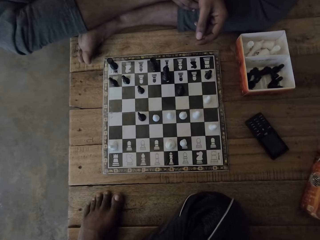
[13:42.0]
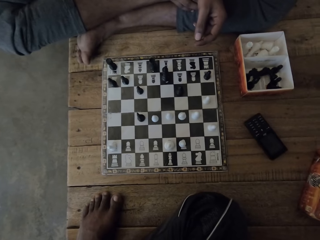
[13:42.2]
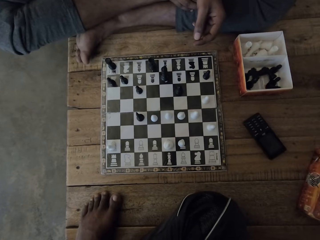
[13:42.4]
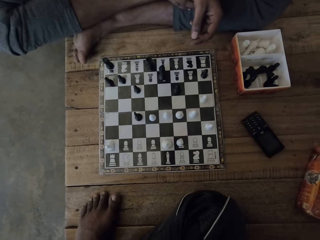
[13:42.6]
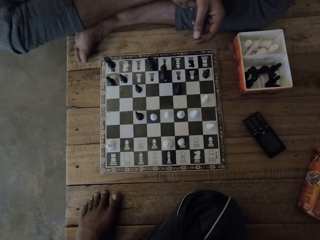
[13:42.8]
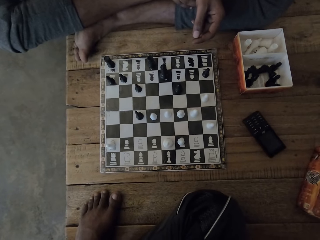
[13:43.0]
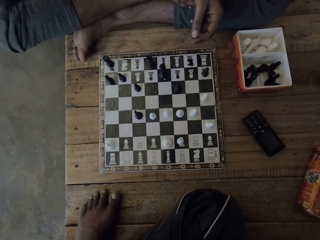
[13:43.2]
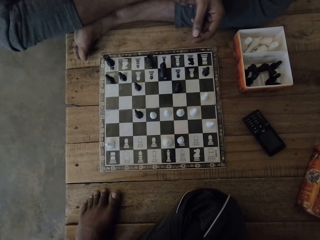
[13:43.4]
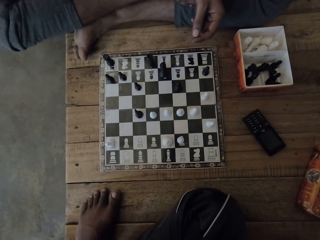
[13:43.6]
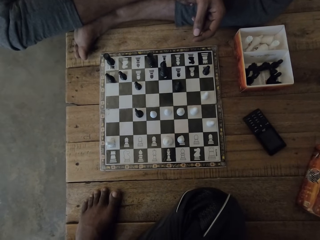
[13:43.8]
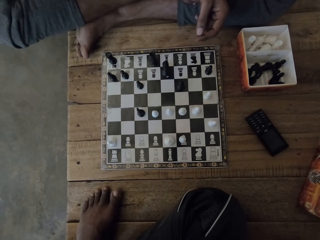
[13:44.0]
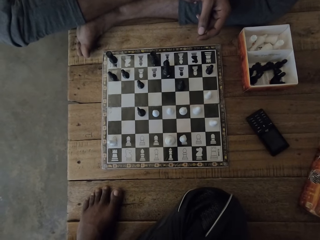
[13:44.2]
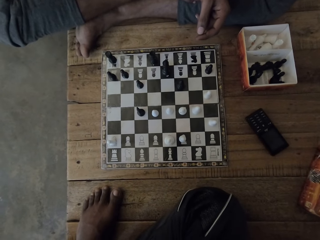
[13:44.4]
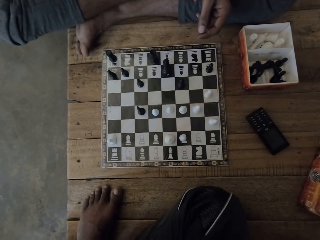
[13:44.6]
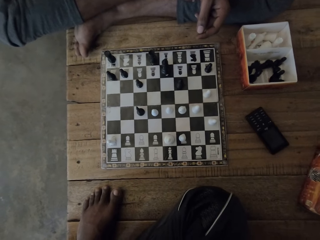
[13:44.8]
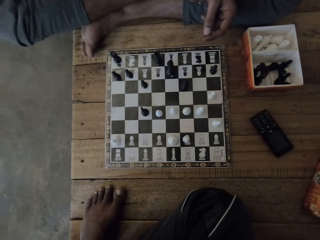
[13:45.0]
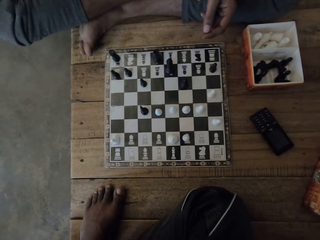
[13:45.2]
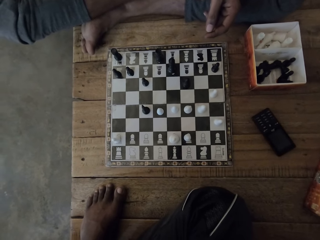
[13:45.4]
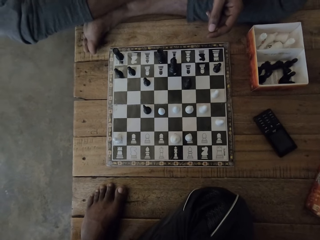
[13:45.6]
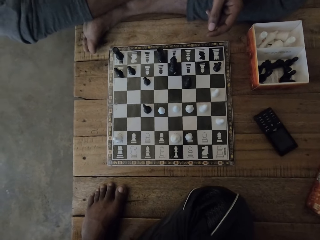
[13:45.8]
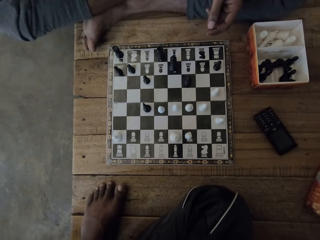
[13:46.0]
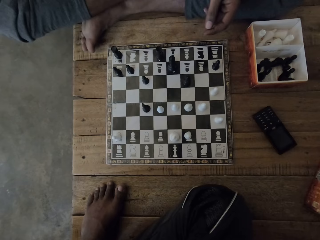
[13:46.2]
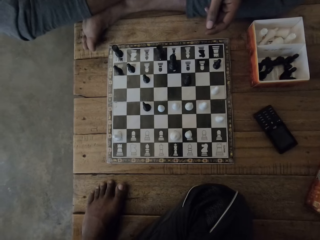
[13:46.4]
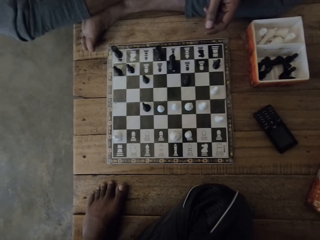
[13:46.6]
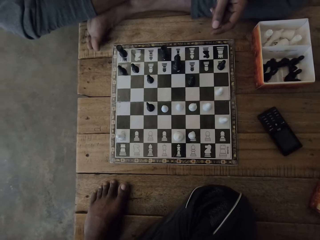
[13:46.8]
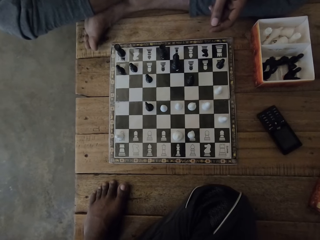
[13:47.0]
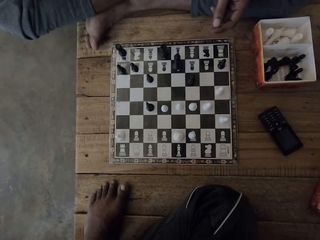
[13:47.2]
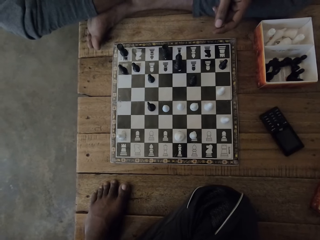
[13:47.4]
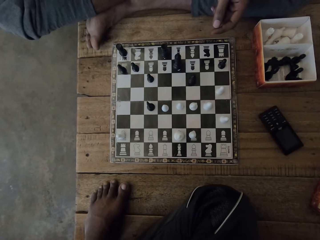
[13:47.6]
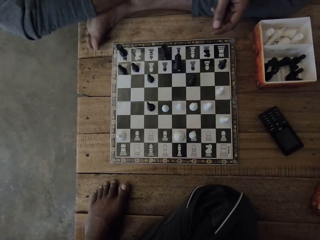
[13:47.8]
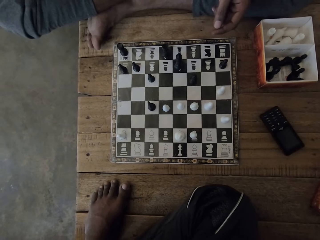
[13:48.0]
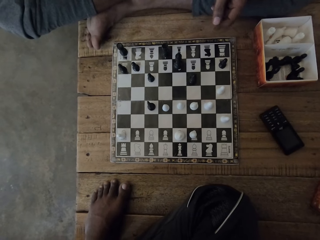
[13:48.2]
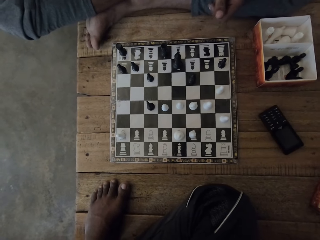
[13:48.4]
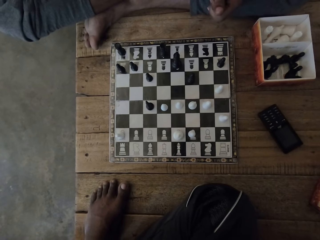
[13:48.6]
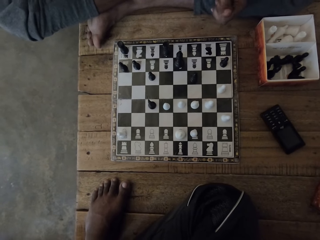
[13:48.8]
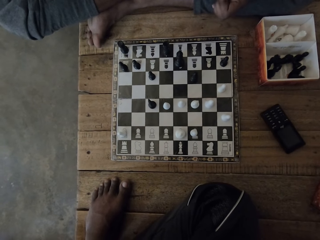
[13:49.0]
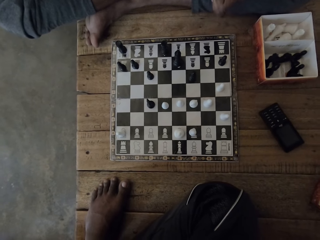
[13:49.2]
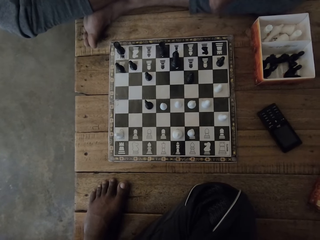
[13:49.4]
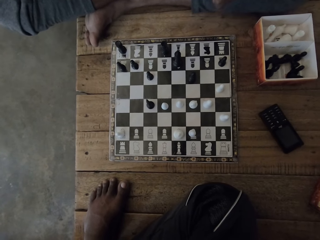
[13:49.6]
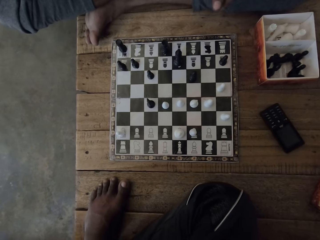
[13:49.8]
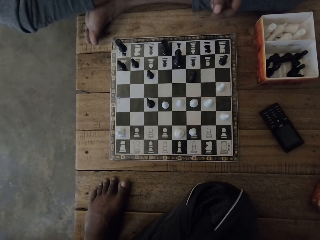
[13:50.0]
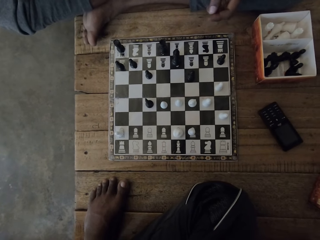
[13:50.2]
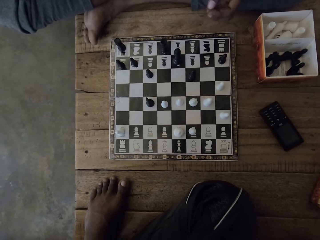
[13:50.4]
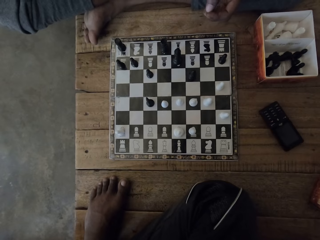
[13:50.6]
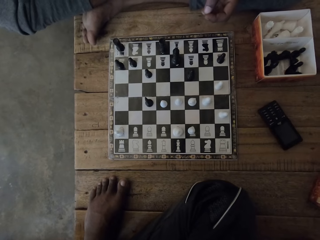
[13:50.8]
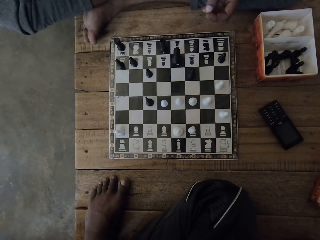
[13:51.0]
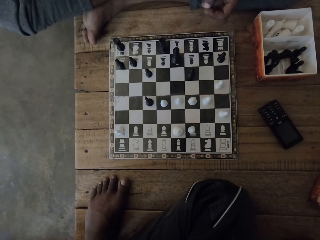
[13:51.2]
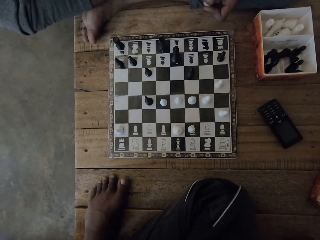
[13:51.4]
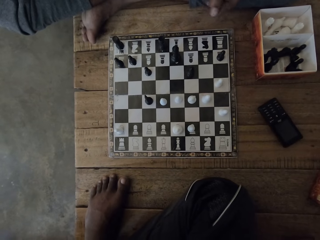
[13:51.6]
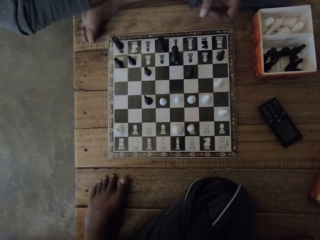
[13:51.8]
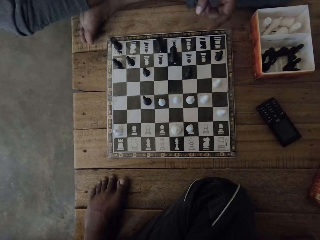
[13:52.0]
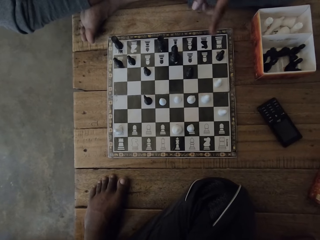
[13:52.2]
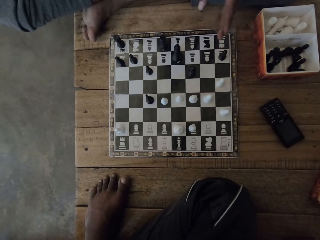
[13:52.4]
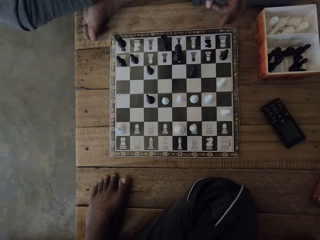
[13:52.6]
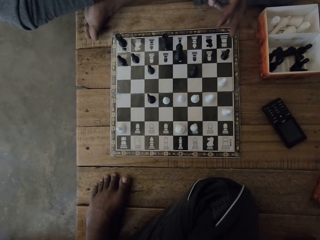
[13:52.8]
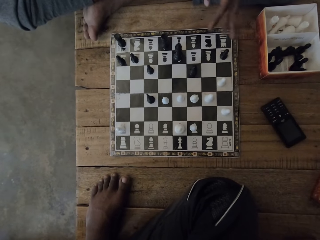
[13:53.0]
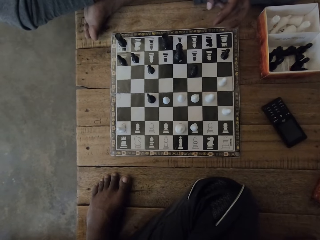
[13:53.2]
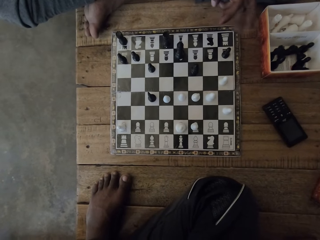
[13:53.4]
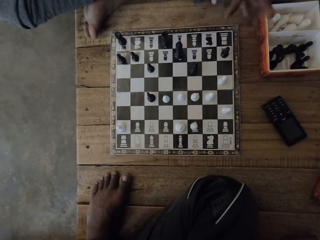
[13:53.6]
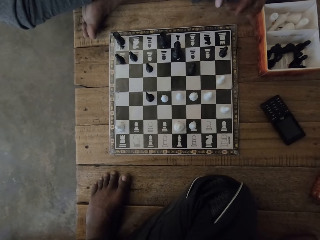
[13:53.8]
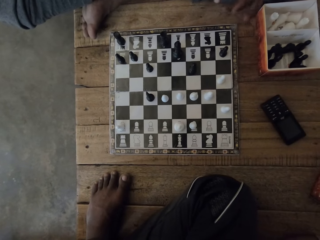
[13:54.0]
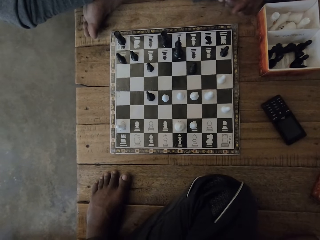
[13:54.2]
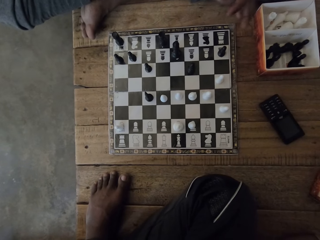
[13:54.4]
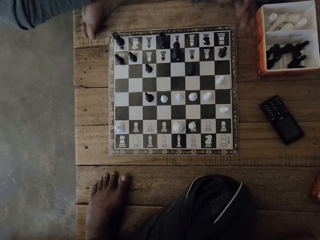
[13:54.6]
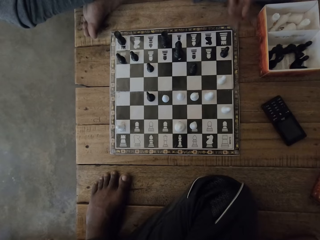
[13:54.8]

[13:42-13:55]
A person shakes a leg. The camera wearer looks around. The person stretches fingers.

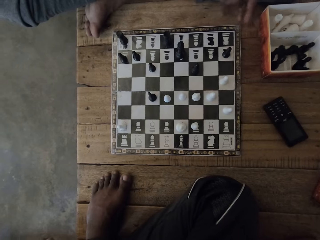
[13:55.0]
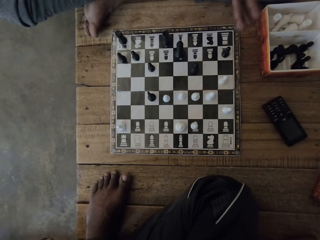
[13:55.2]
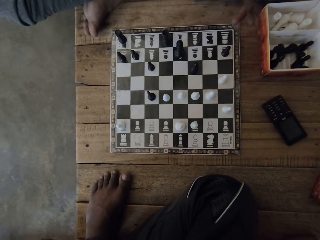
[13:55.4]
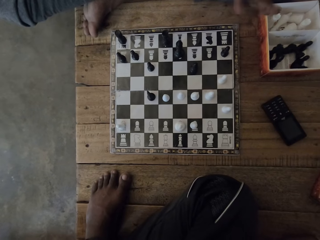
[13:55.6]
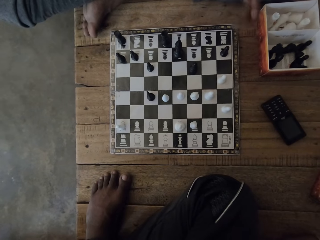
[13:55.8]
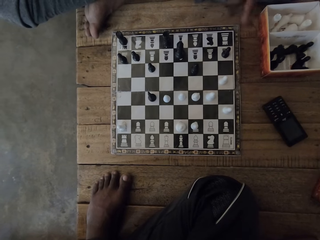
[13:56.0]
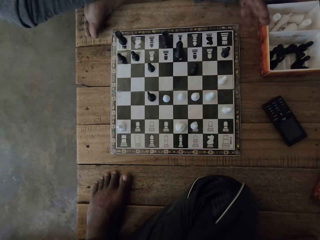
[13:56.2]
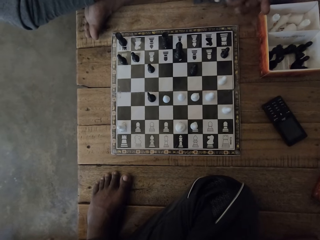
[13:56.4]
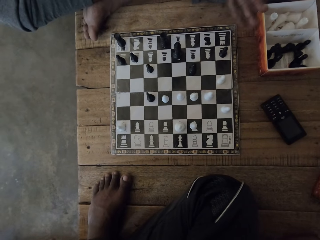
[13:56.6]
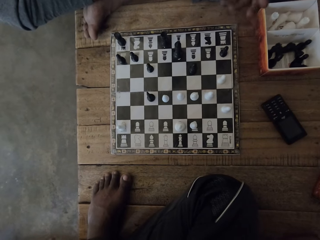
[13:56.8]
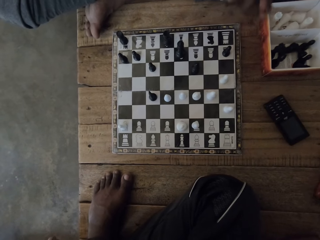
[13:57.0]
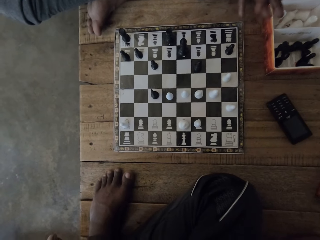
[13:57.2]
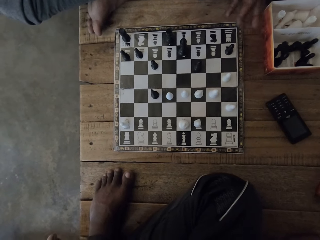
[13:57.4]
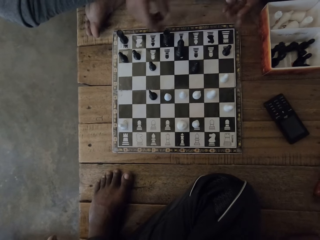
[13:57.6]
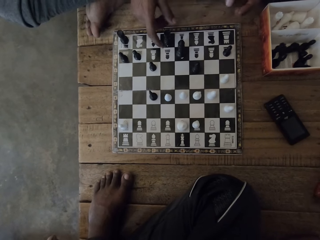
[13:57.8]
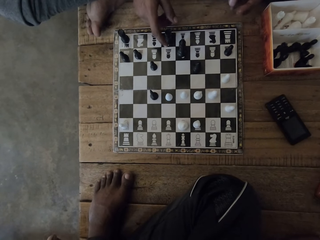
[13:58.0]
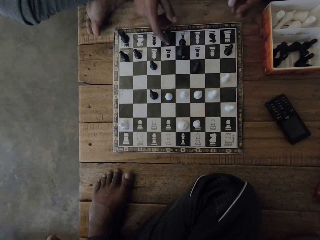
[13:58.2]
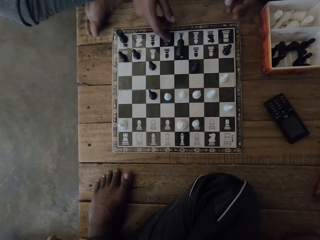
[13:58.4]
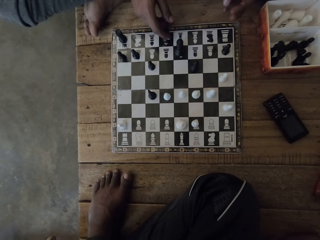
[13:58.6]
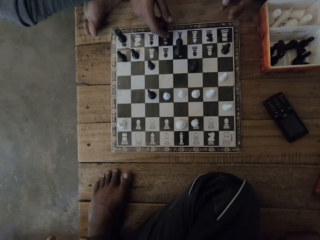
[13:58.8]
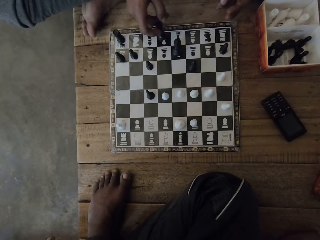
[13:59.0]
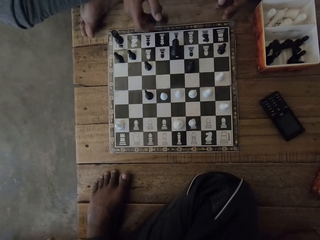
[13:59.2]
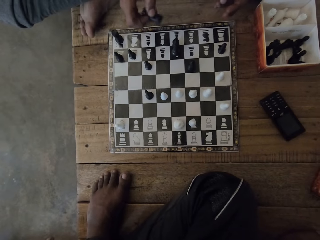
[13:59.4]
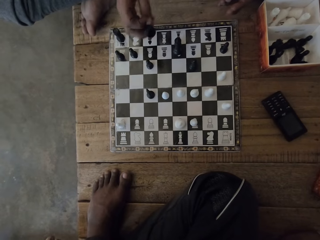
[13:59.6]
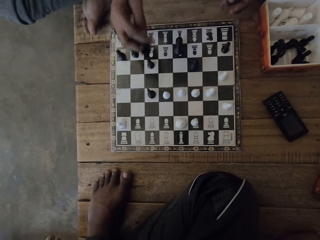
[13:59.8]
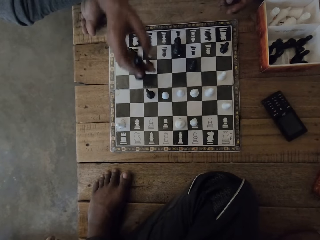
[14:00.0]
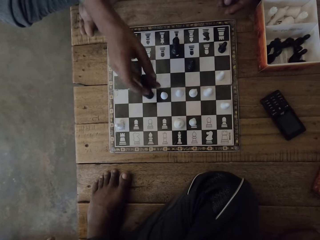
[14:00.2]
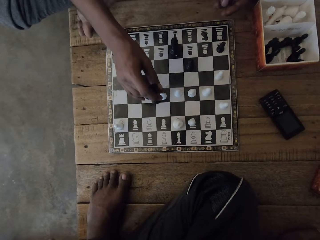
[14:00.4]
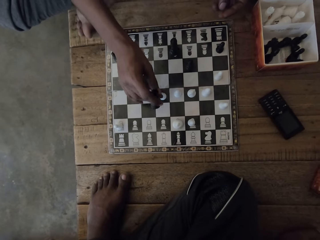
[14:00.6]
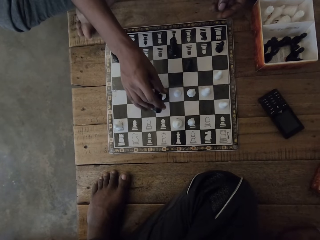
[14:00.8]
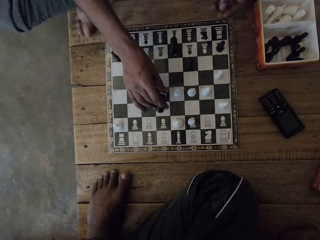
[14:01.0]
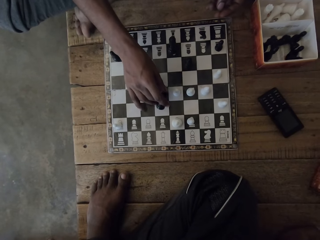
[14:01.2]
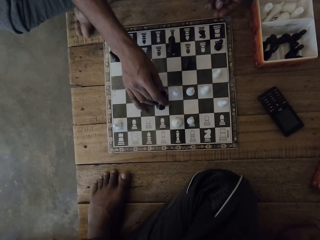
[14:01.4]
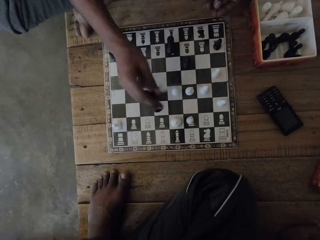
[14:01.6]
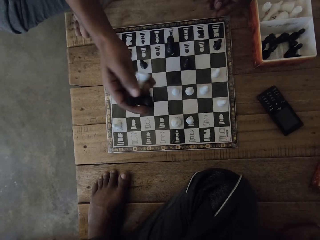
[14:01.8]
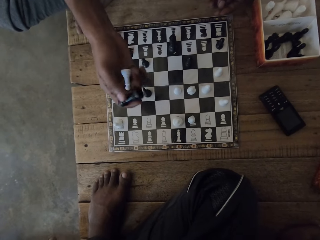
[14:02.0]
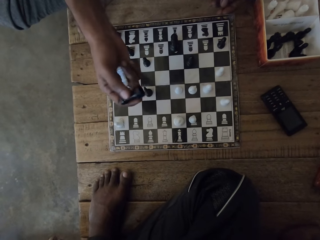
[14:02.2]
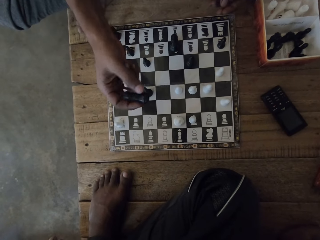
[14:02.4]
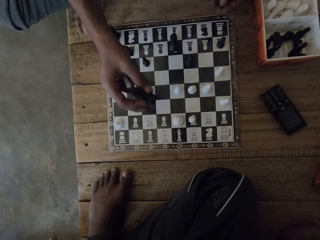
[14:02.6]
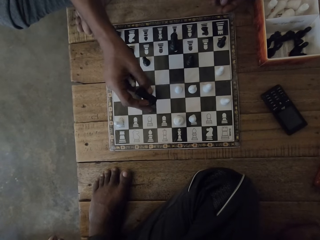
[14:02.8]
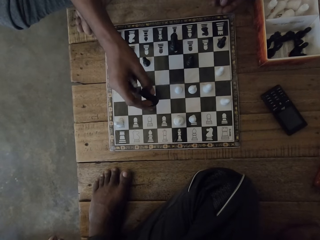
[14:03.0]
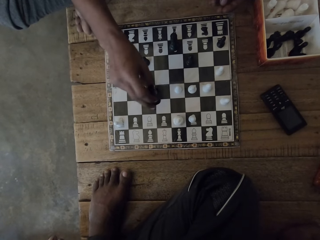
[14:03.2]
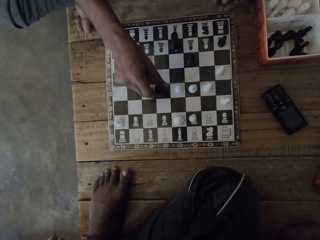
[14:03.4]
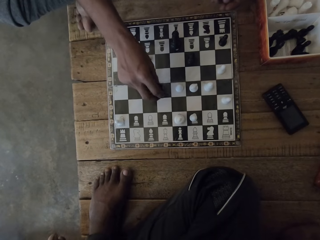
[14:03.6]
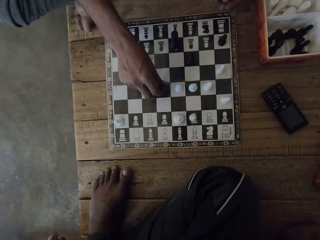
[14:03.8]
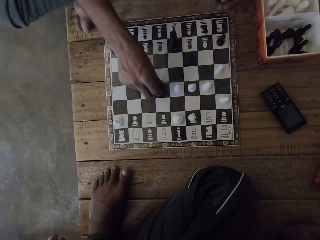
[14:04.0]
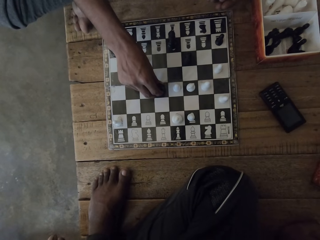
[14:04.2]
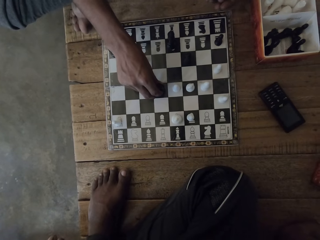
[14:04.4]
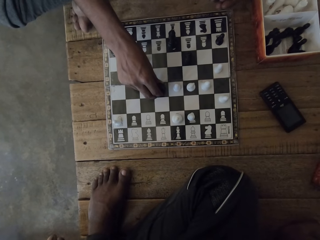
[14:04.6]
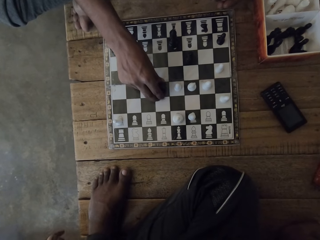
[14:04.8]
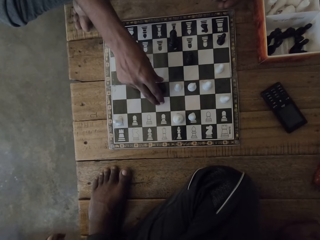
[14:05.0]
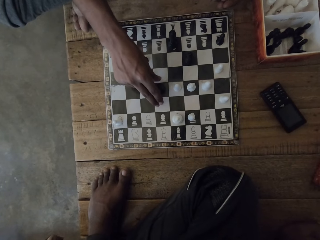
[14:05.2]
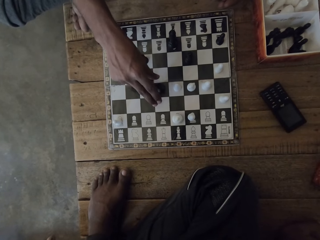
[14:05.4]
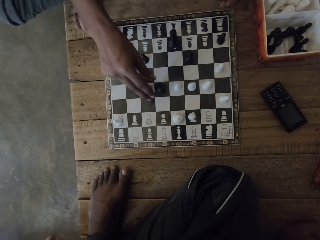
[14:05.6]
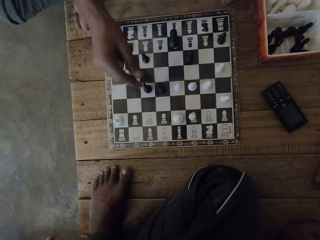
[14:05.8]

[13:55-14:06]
A person plays the chess game. The person takes a chess piece. The person plays the chess game.
